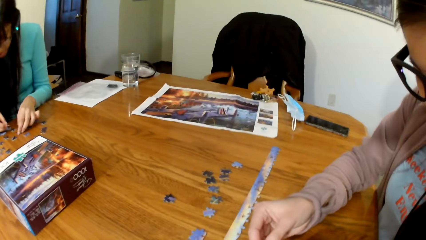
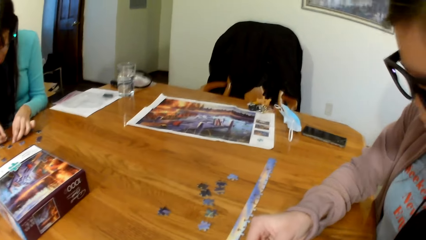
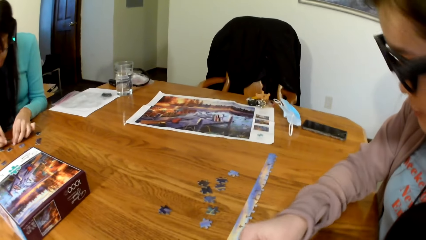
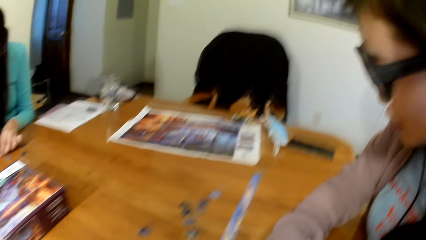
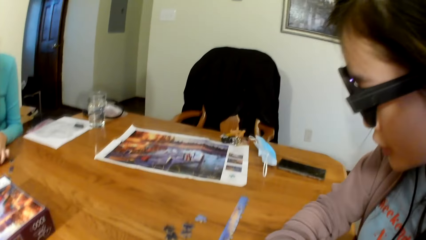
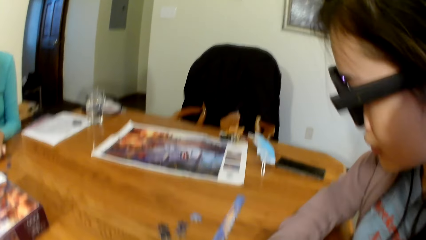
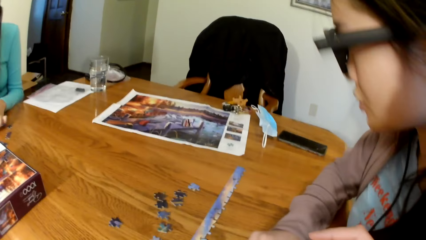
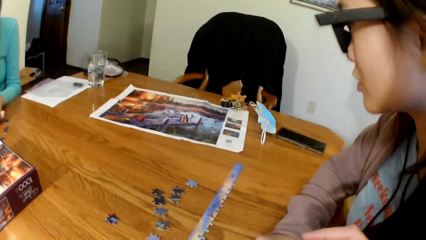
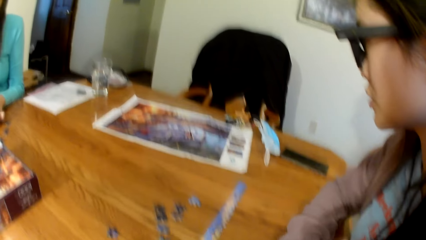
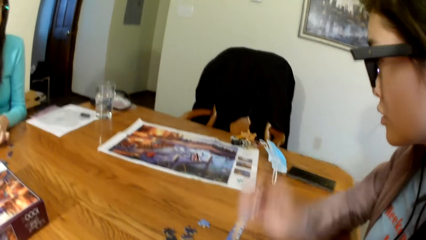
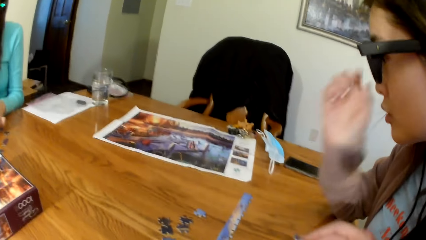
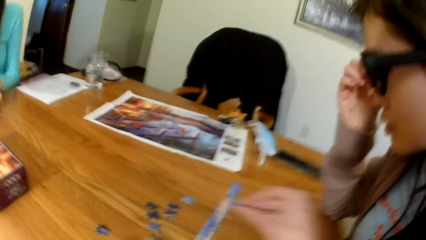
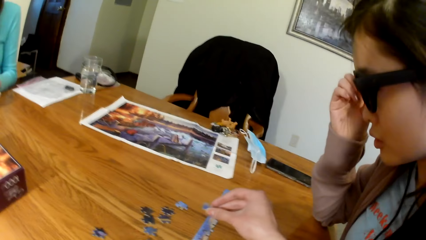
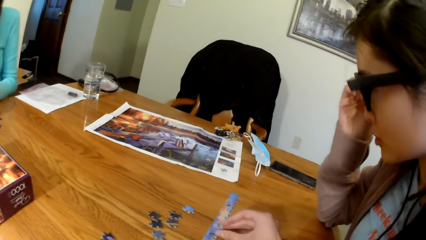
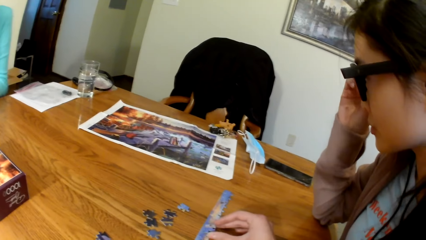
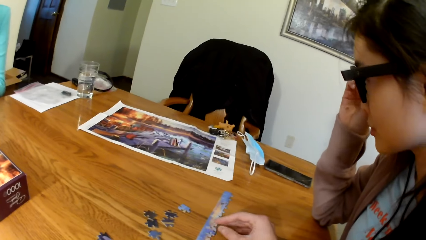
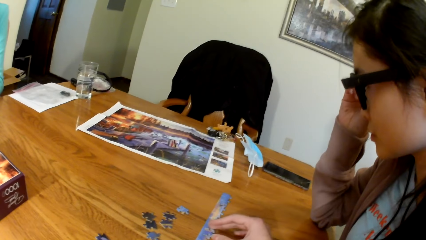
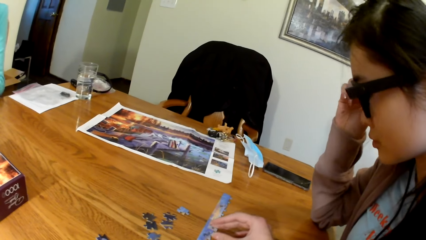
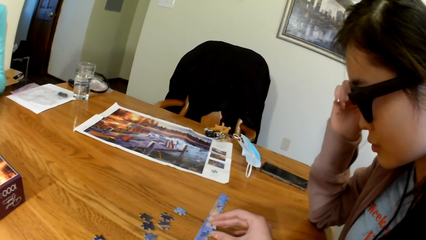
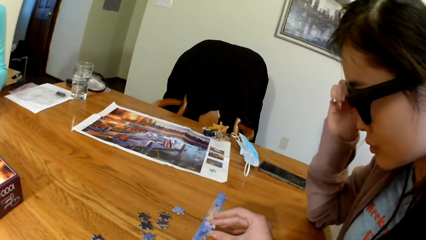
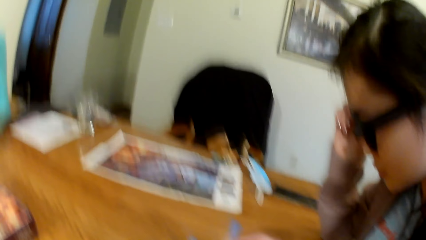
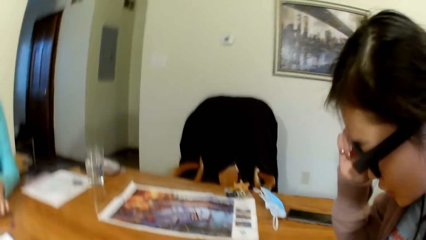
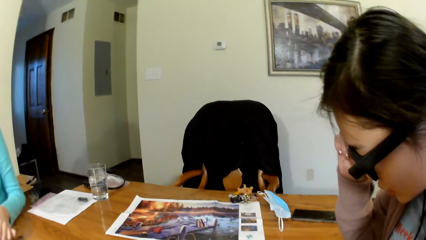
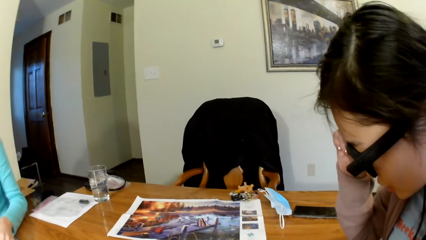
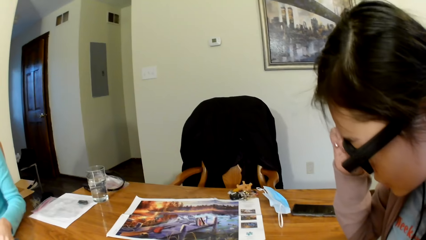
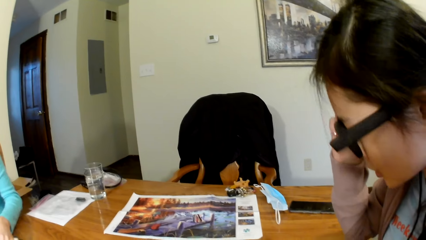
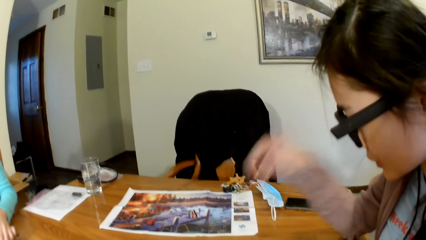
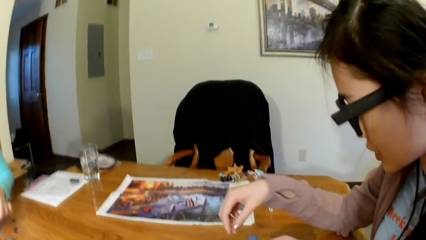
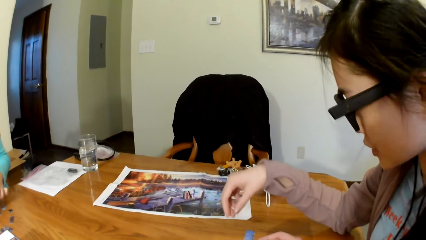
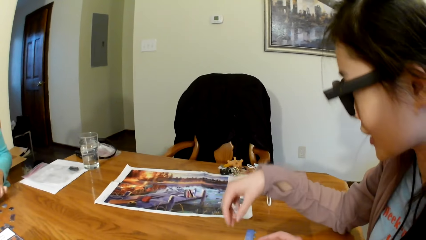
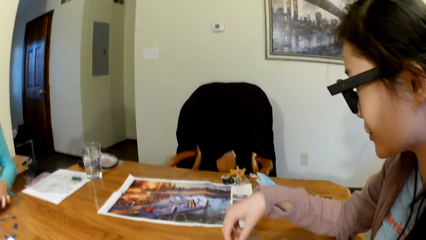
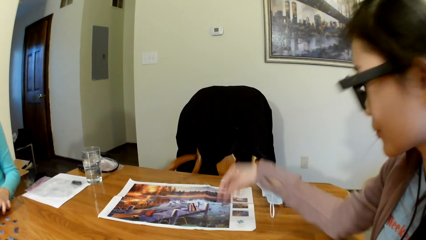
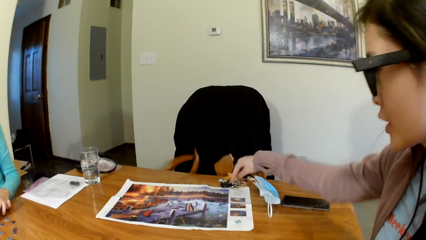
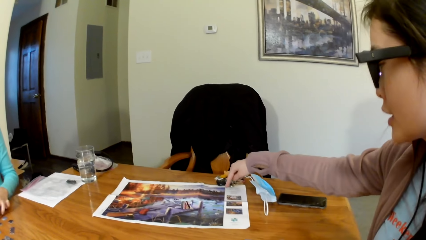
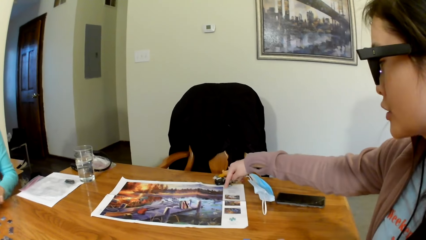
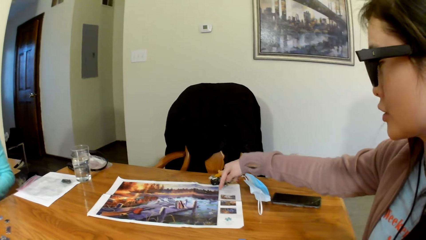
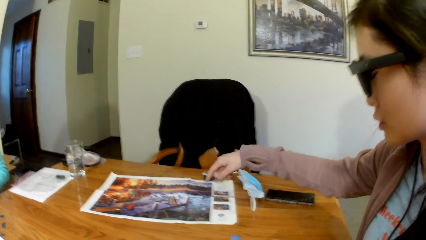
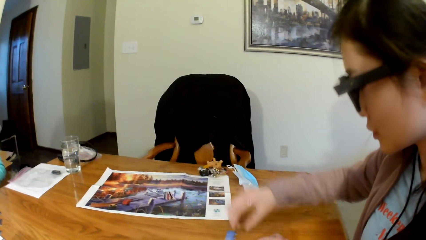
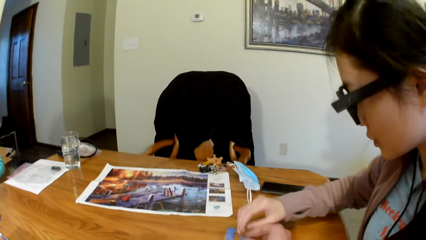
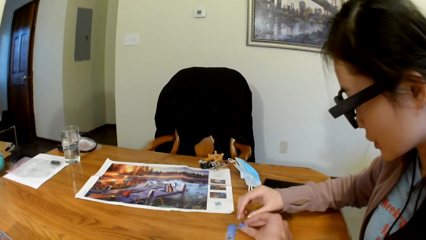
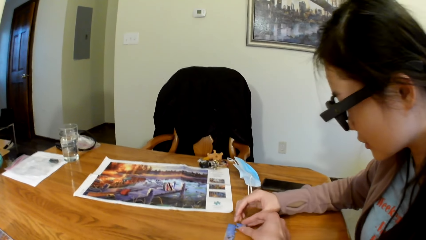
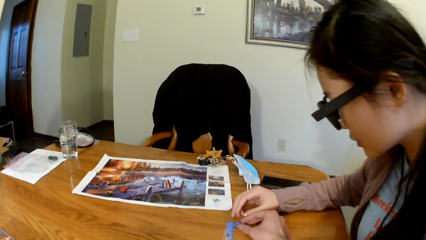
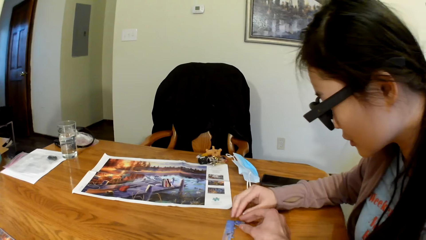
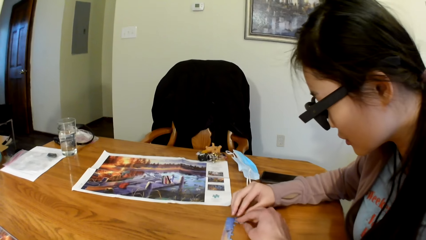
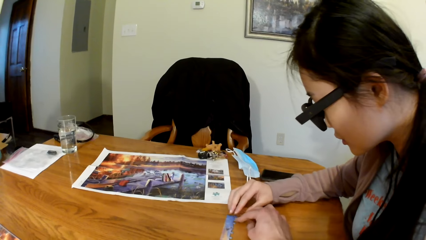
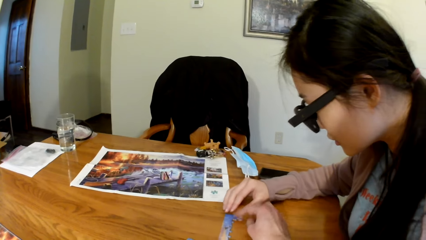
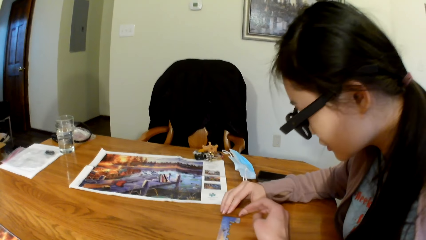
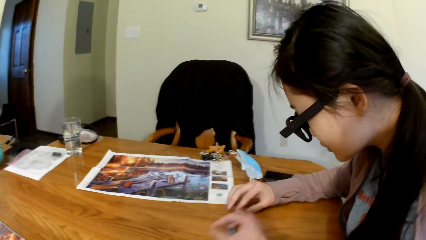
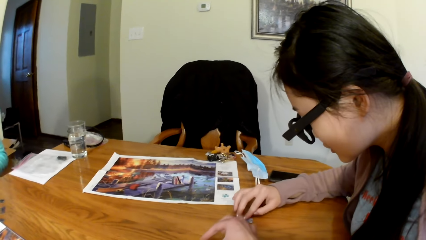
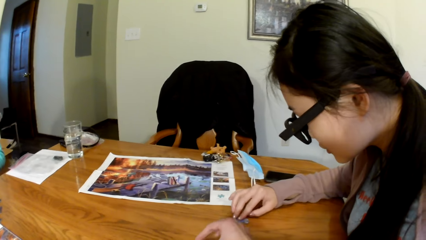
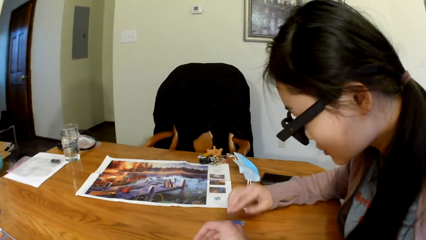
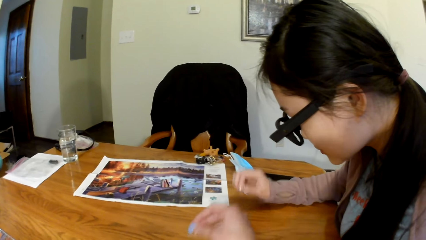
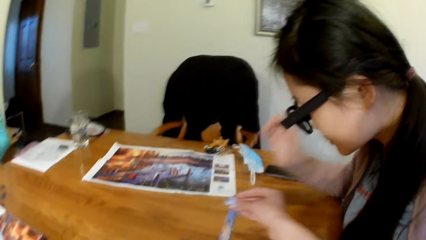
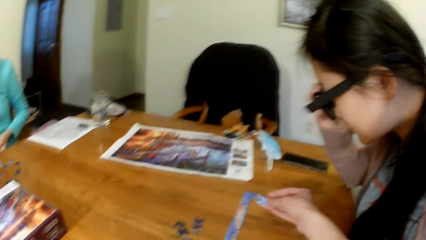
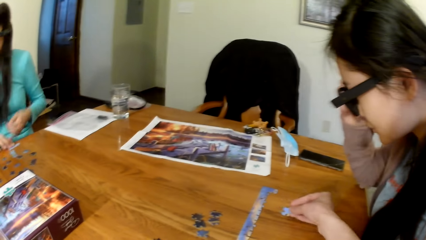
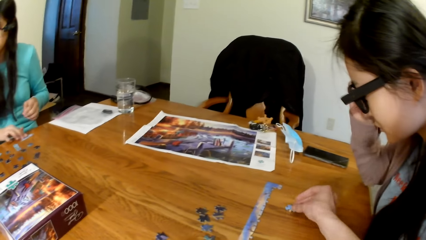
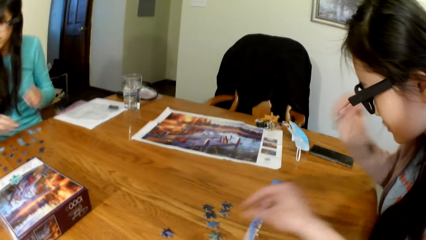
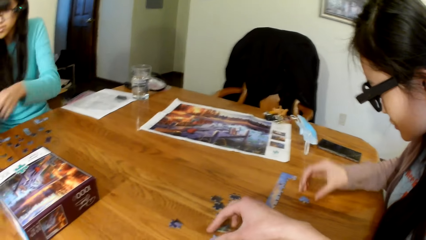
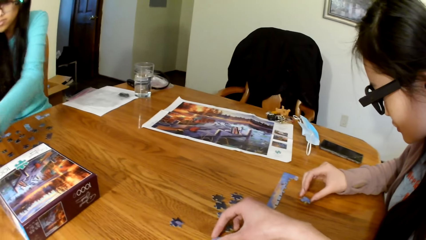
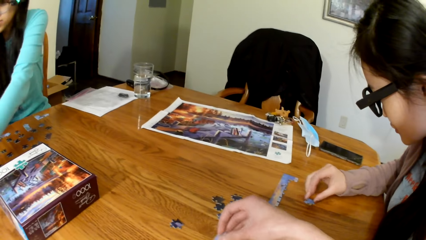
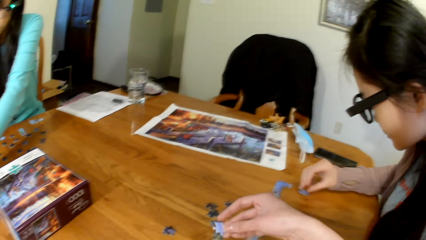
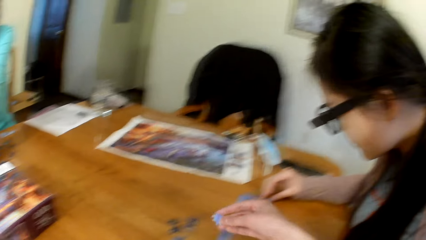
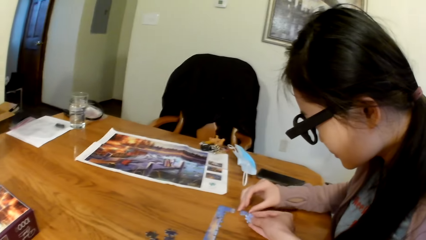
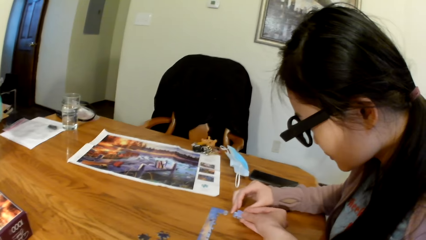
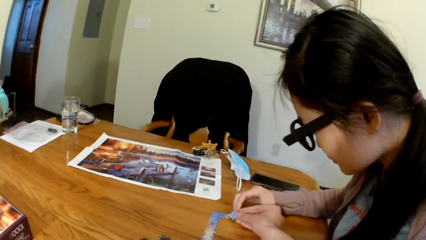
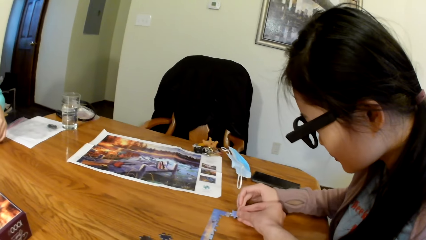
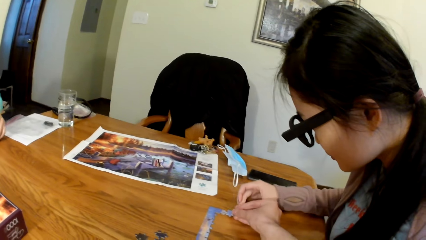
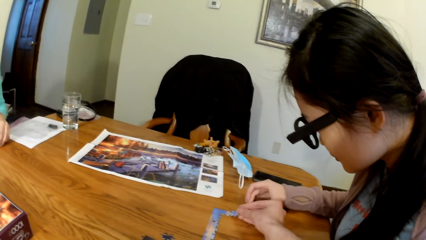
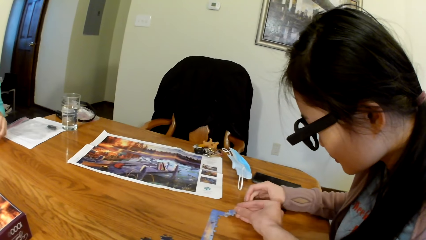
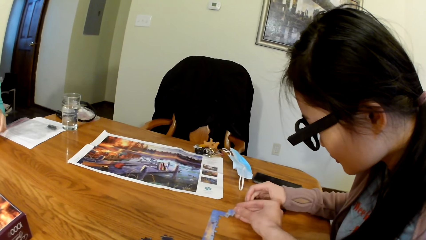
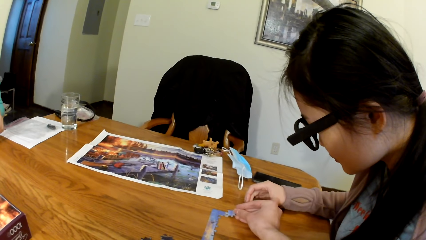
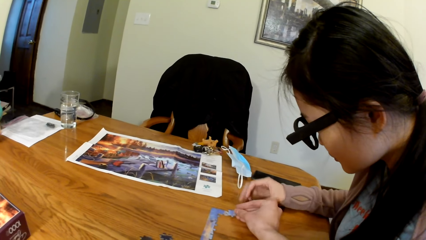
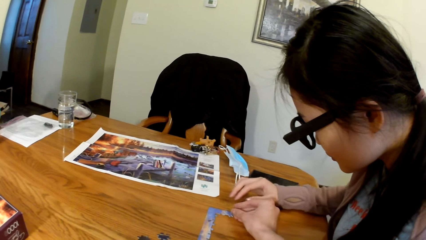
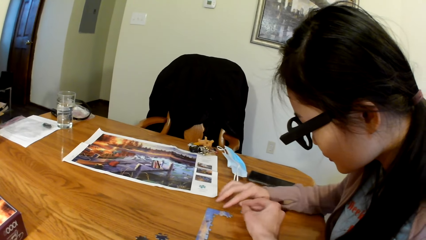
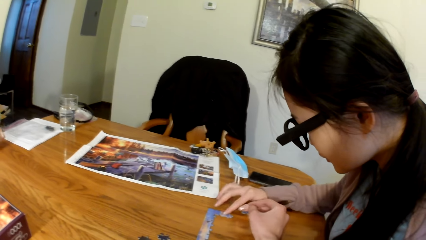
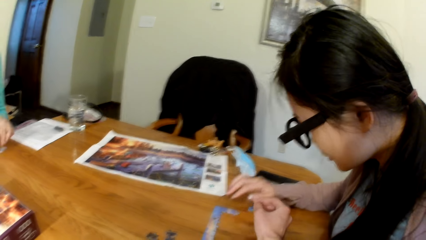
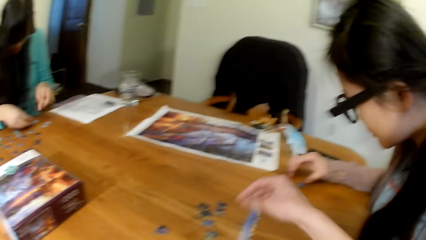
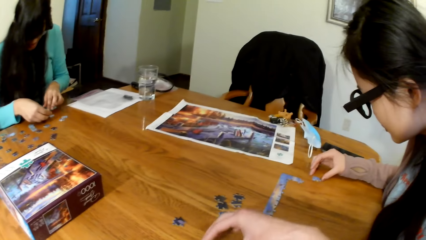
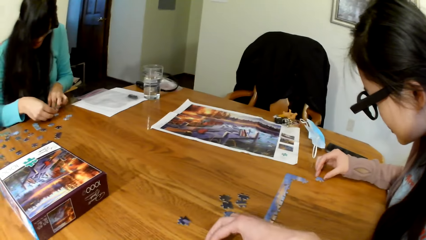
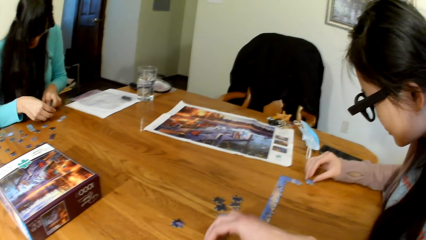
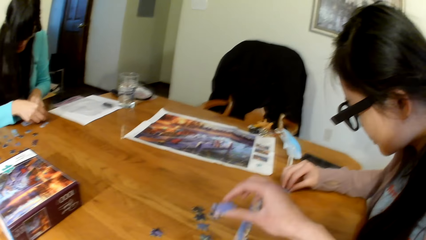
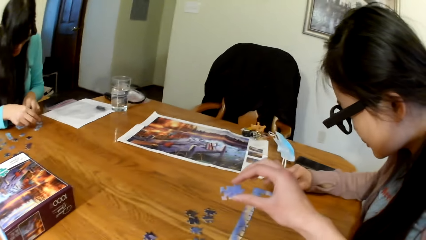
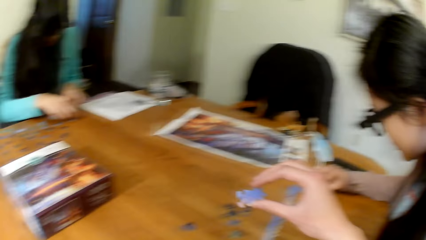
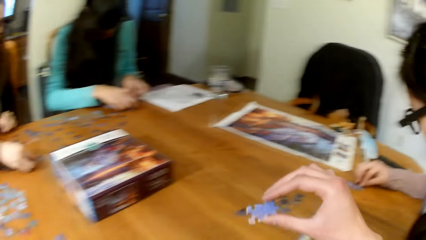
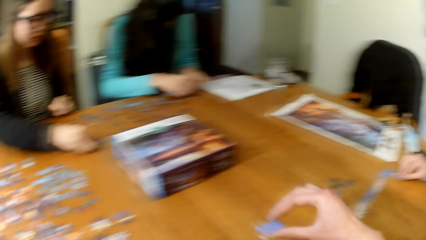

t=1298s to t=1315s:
The camera wearer looks around. They connect the puzzle cards. A woman puts the puzzle together.
